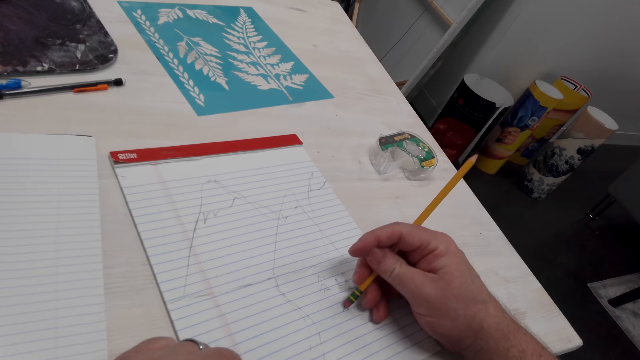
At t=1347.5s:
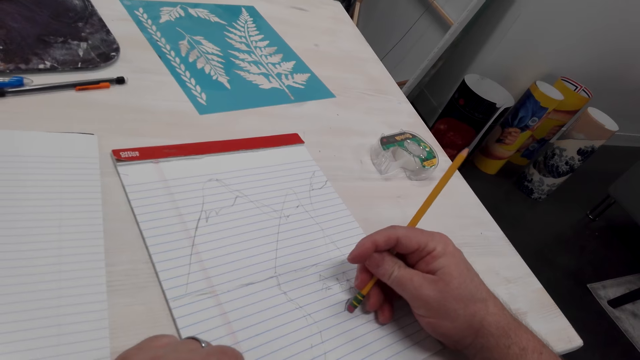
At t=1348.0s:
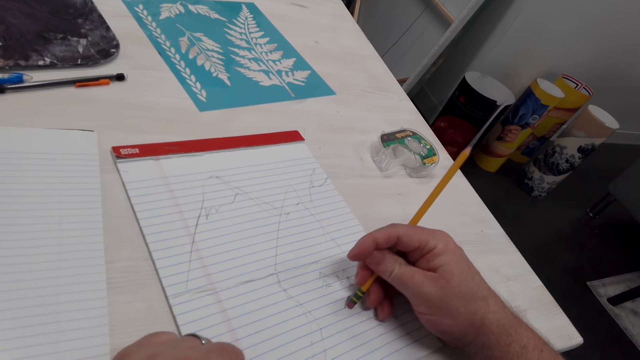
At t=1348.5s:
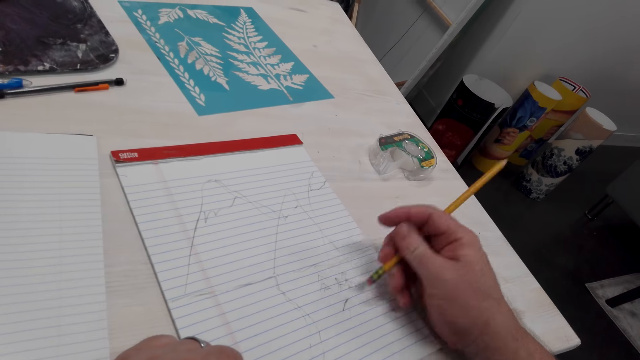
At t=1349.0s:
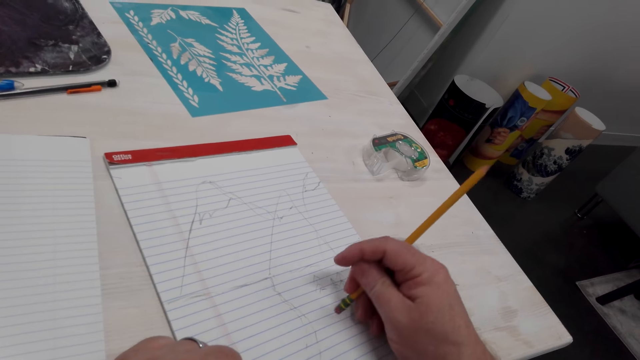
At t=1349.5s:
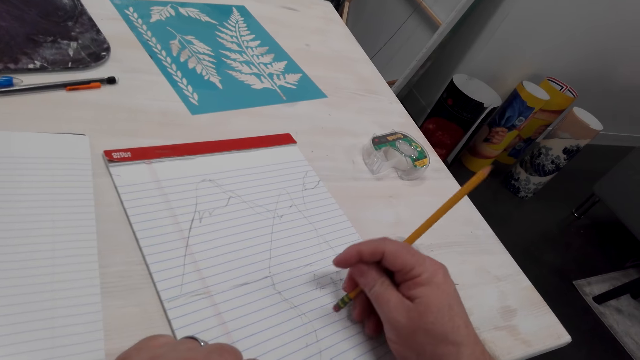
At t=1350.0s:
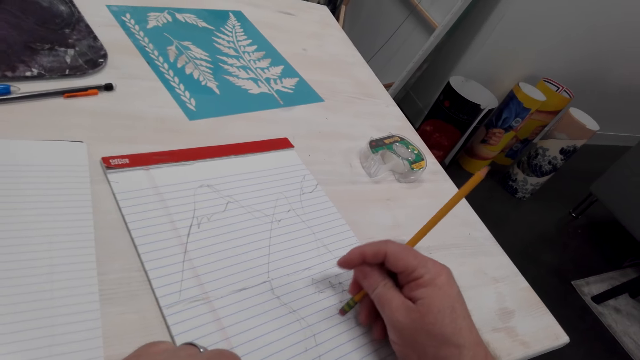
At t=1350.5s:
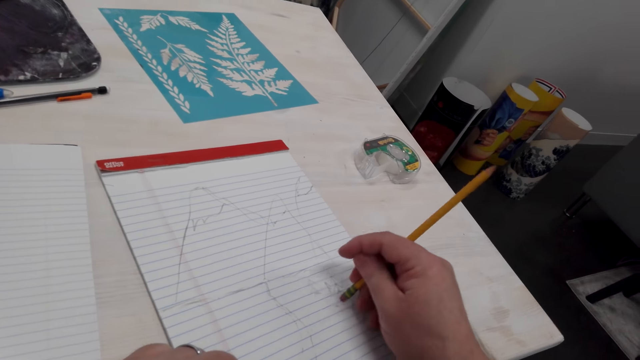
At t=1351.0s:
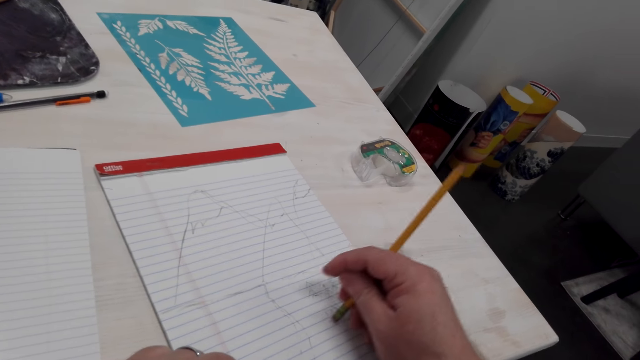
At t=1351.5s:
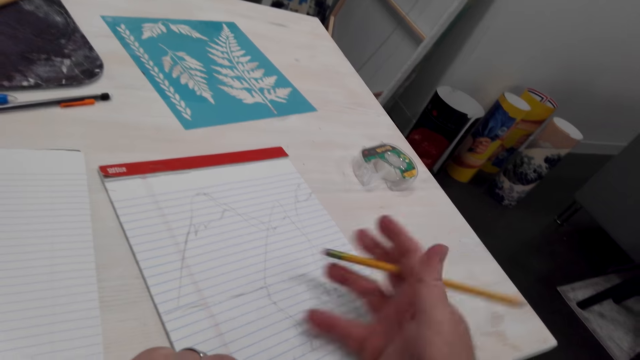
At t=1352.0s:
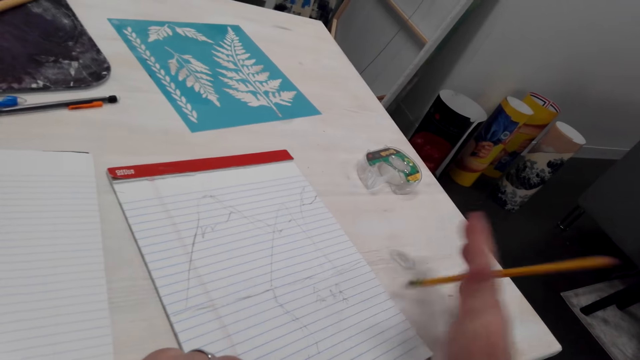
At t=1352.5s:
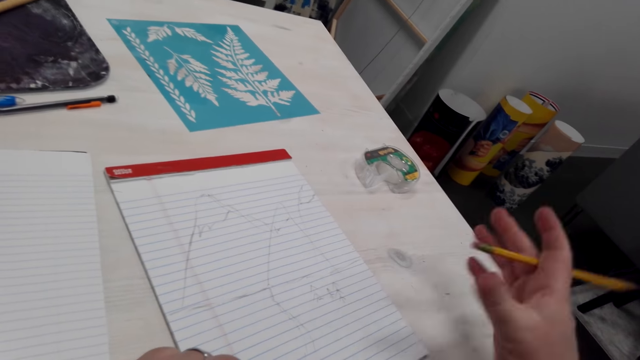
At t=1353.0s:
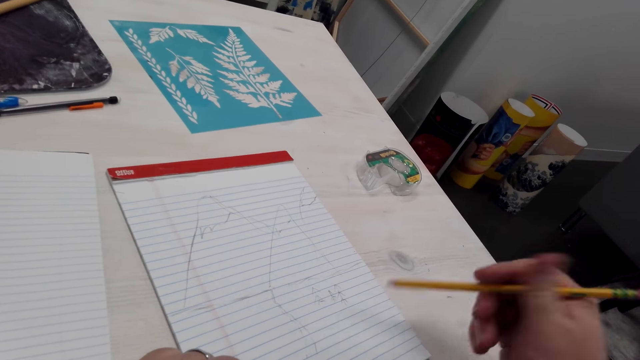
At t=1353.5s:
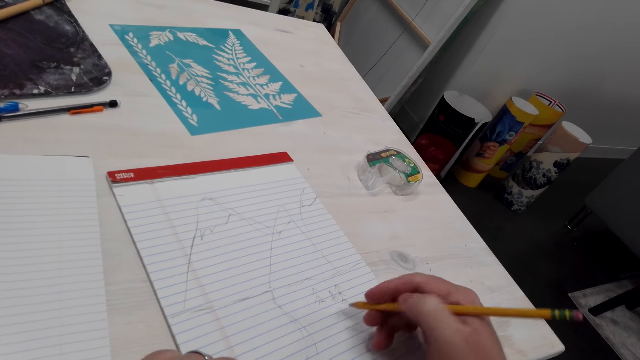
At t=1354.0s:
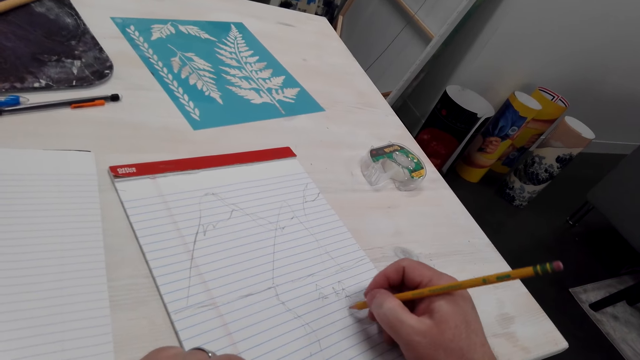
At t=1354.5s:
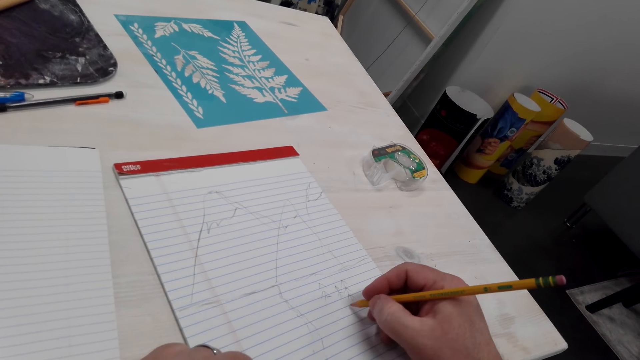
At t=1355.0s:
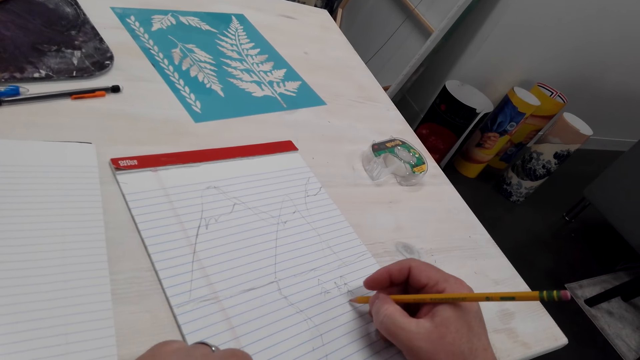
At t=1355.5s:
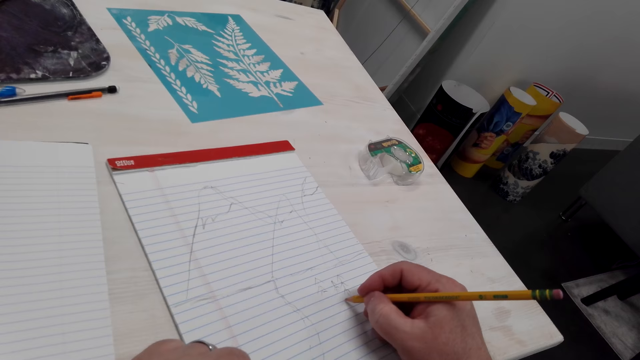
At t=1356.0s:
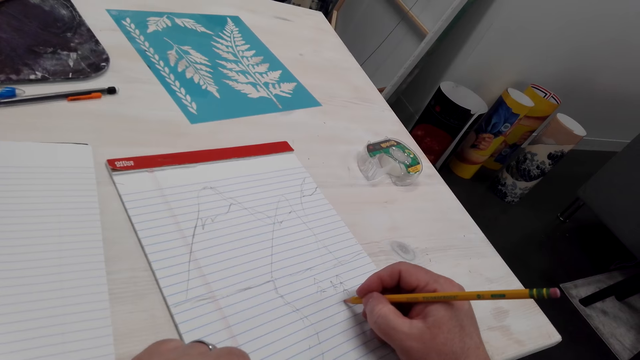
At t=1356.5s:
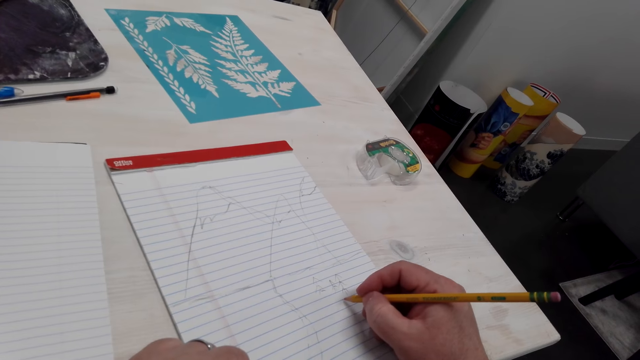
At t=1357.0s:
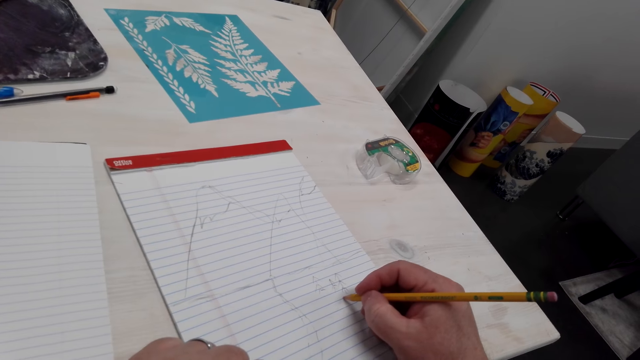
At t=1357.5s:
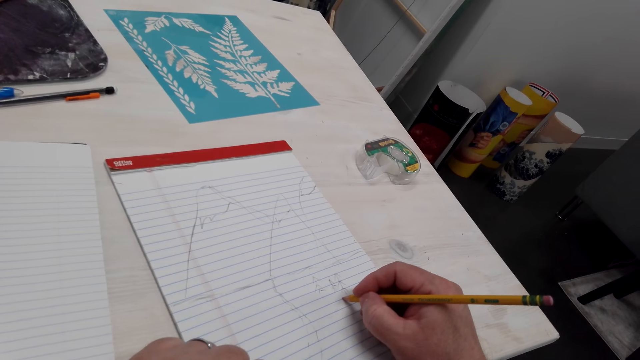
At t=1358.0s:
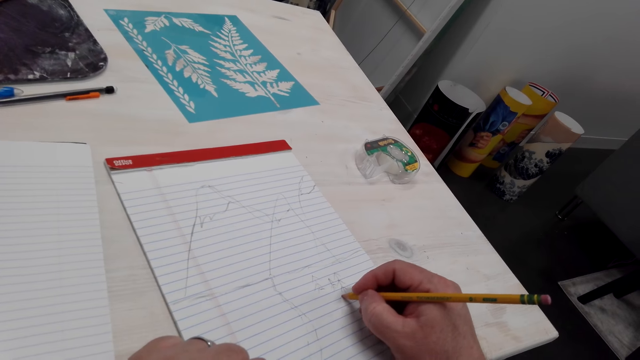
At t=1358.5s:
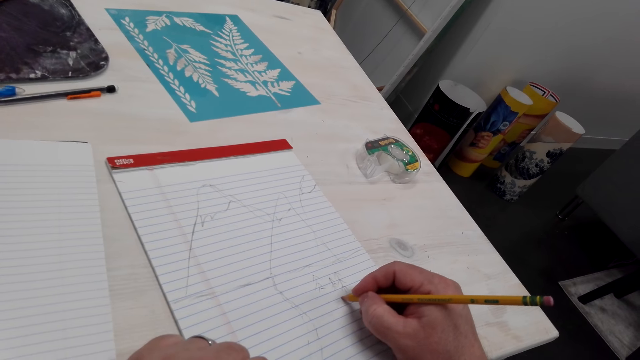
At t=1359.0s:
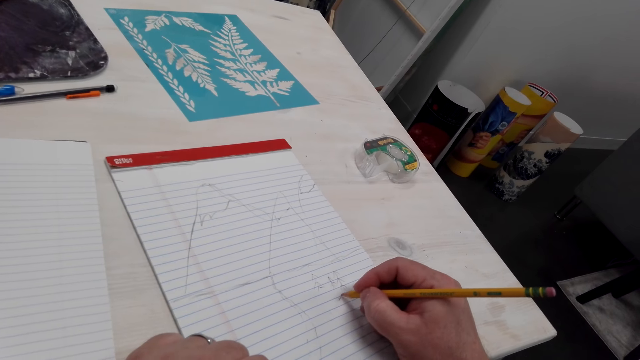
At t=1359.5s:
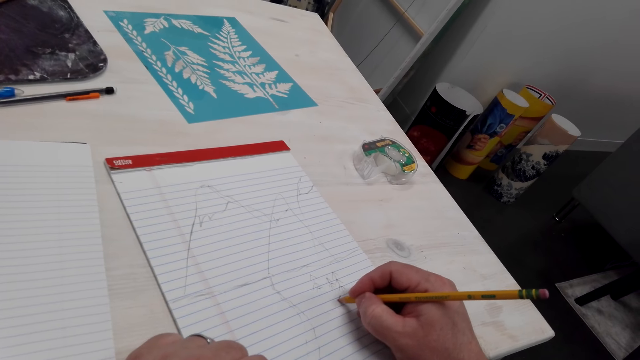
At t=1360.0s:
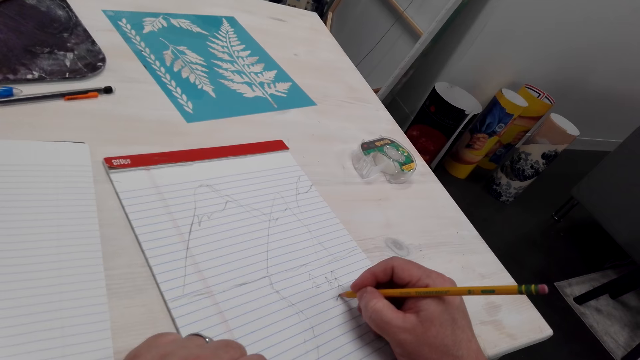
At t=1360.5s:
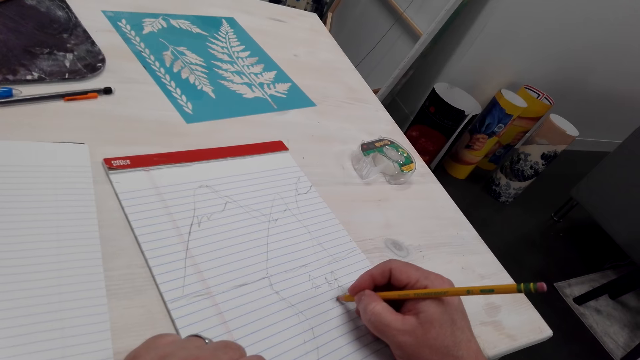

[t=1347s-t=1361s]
The camera wearer wipes the dirt off the drawing book with the right hand. They flip the pencil and move the pencil. They draw on the book with the pencil.

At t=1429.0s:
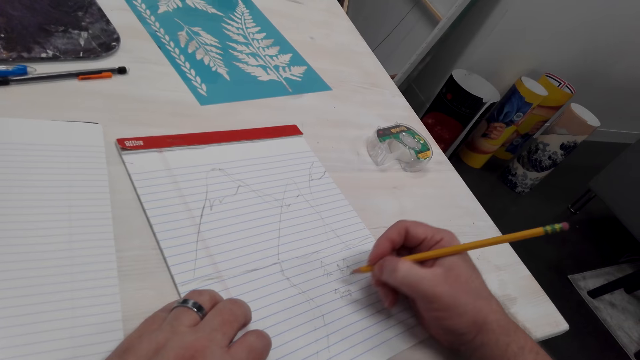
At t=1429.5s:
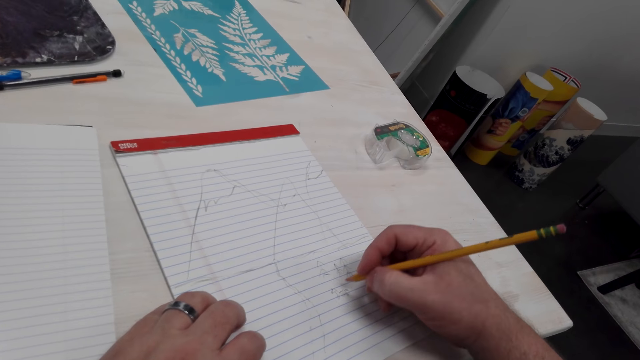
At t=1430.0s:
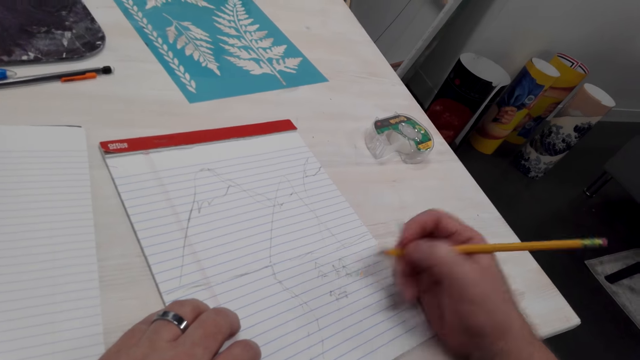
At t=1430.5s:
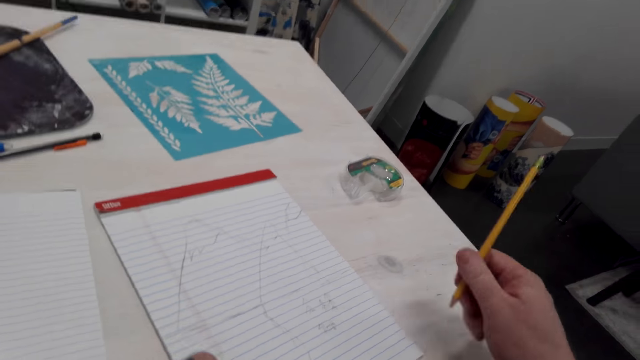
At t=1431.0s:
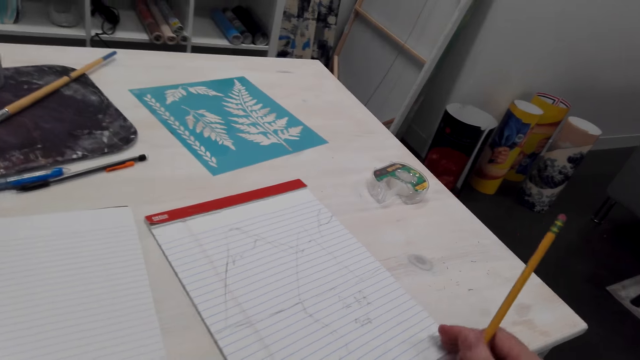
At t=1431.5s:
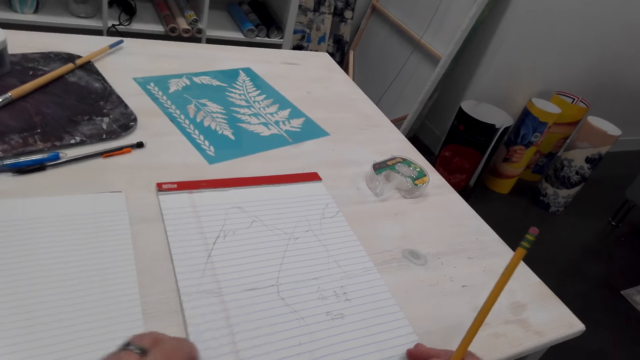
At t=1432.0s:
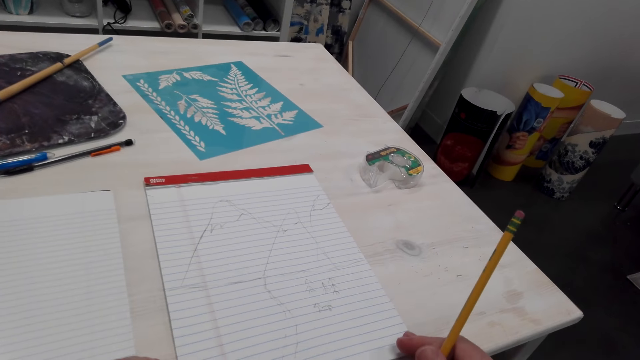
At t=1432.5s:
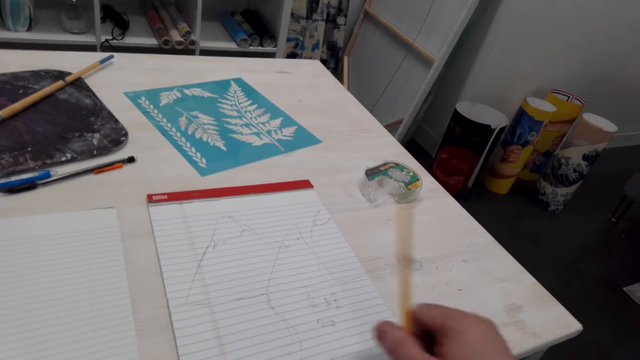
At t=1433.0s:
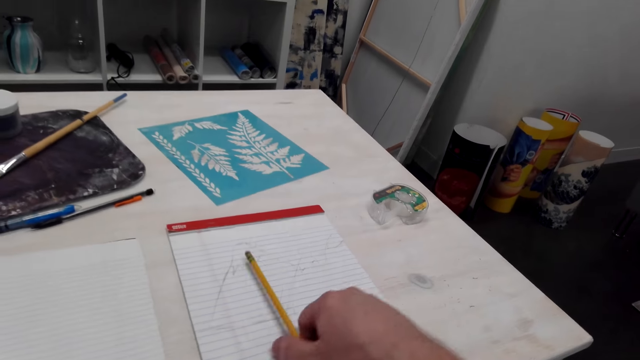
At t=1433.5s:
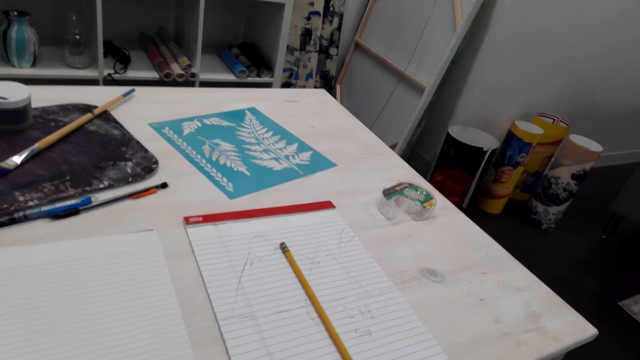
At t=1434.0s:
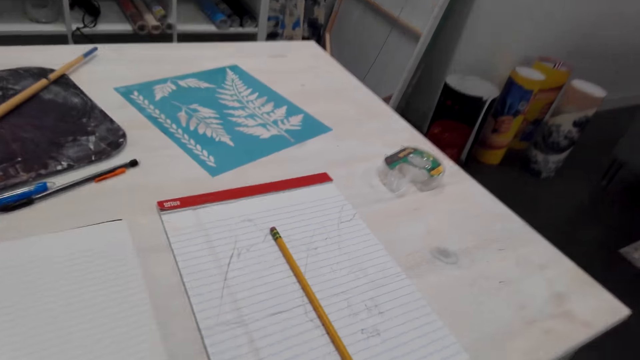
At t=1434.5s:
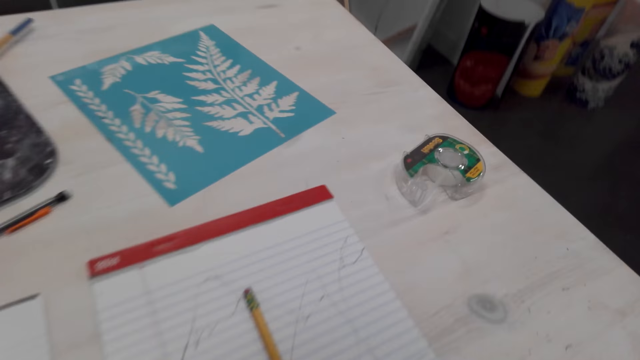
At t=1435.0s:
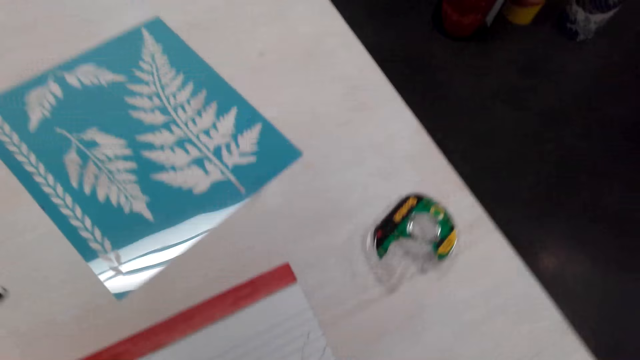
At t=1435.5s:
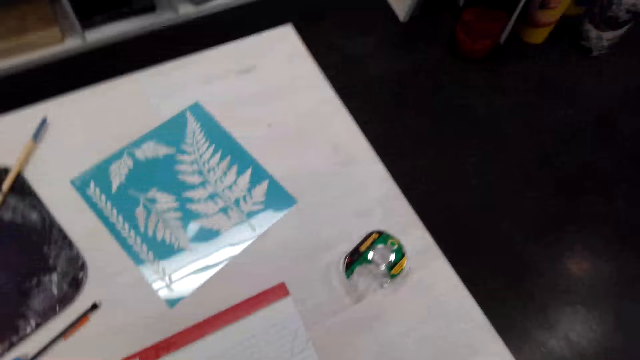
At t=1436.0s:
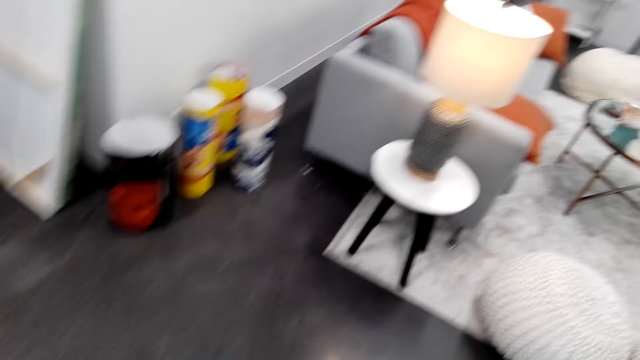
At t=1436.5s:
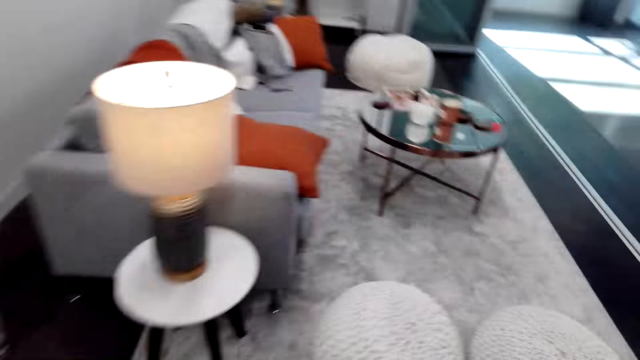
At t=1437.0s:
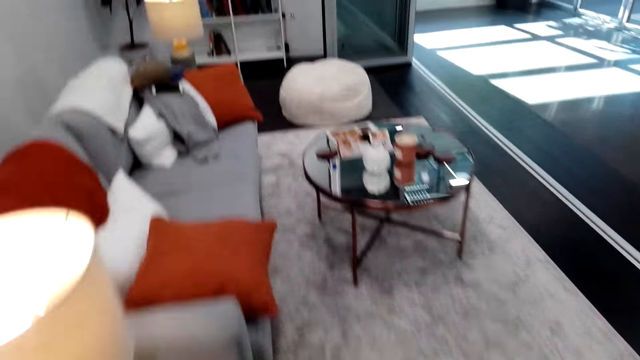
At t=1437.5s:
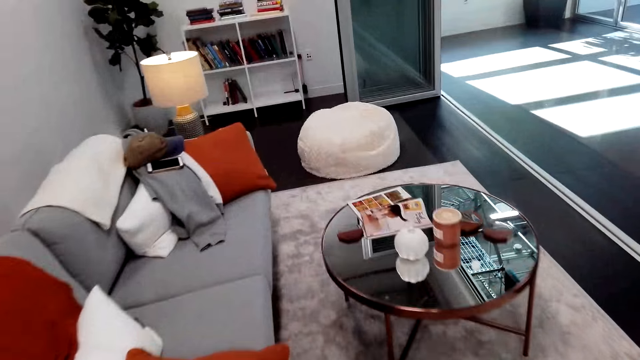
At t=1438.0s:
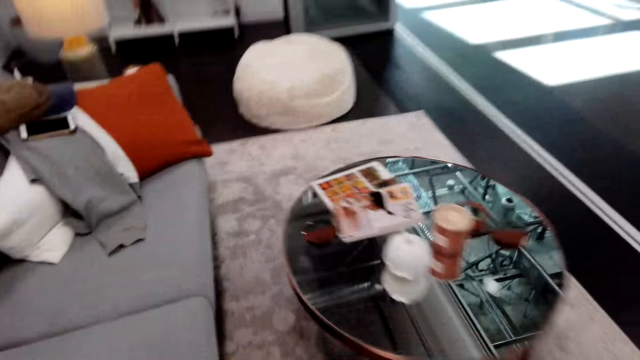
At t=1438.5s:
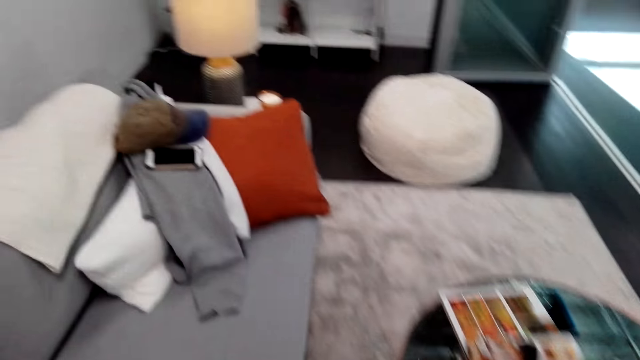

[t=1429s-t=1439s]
A person talks to the camera wearer. The camera wearer puts the pencil on the paper. They talk to the person. They walk.
